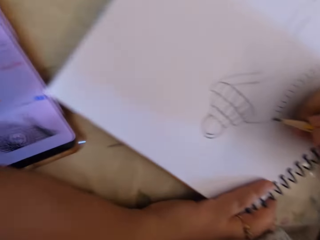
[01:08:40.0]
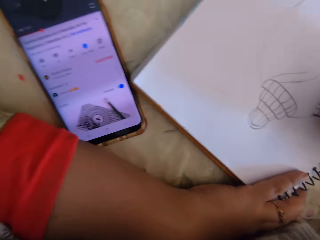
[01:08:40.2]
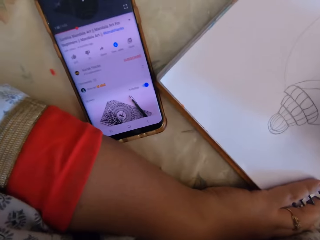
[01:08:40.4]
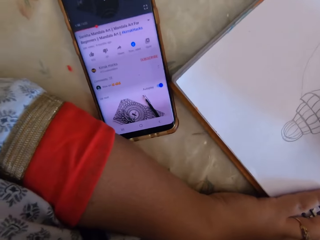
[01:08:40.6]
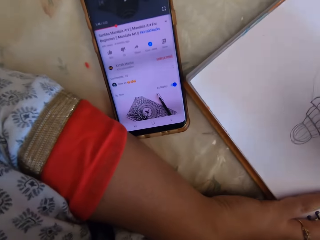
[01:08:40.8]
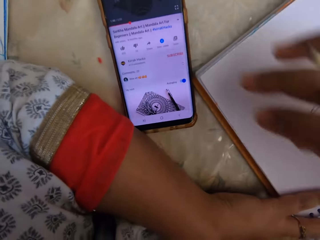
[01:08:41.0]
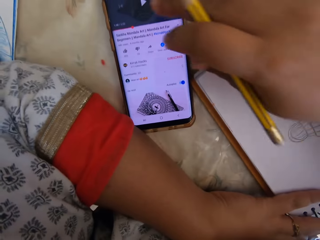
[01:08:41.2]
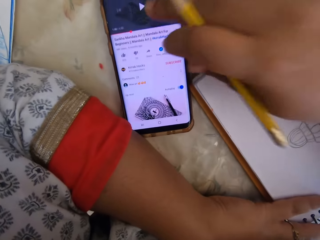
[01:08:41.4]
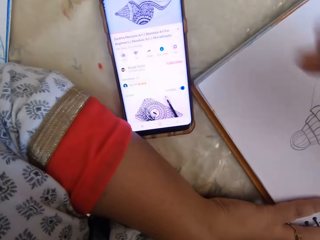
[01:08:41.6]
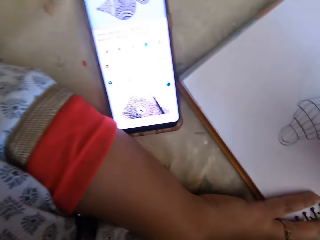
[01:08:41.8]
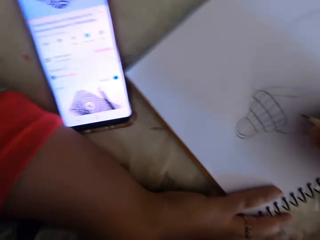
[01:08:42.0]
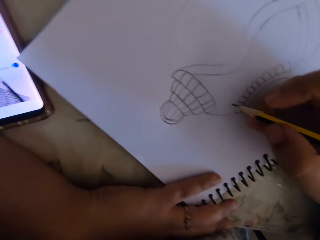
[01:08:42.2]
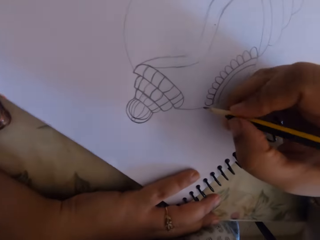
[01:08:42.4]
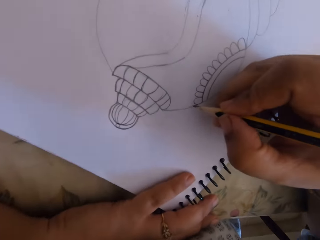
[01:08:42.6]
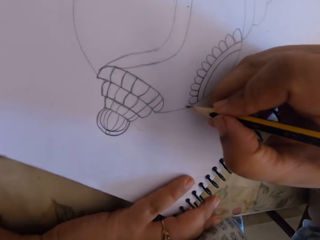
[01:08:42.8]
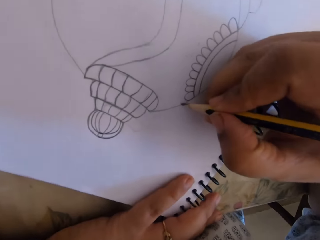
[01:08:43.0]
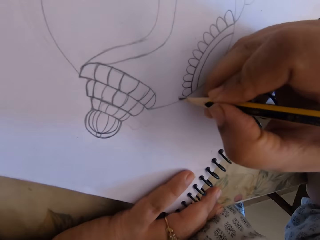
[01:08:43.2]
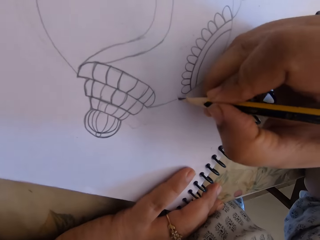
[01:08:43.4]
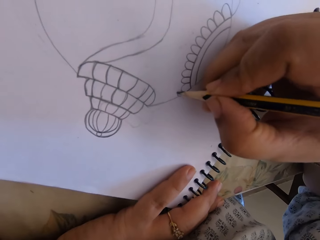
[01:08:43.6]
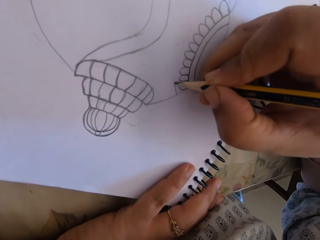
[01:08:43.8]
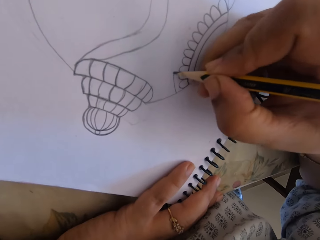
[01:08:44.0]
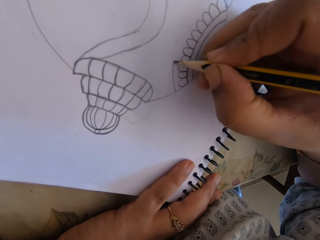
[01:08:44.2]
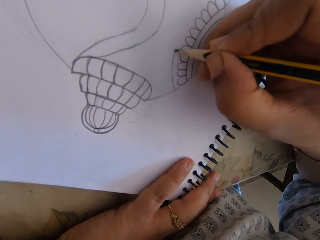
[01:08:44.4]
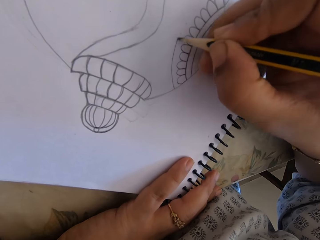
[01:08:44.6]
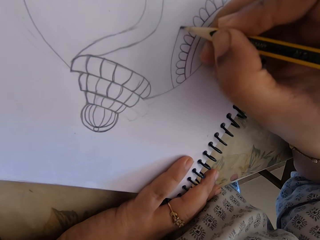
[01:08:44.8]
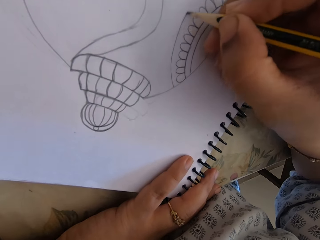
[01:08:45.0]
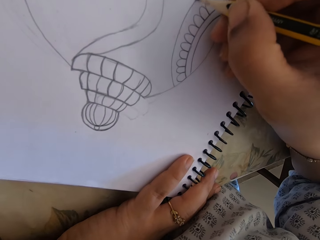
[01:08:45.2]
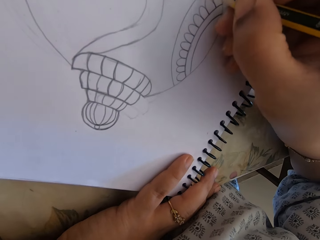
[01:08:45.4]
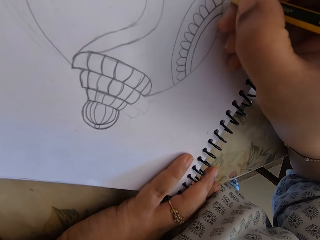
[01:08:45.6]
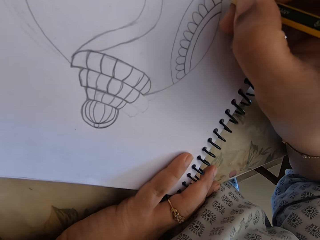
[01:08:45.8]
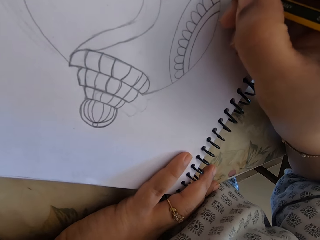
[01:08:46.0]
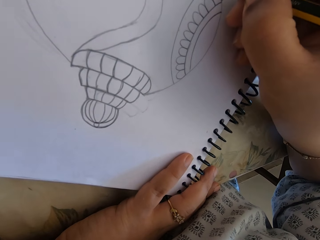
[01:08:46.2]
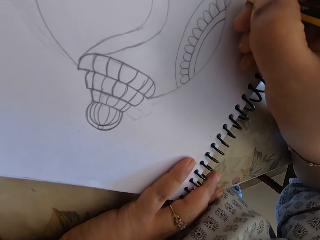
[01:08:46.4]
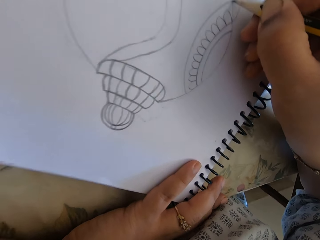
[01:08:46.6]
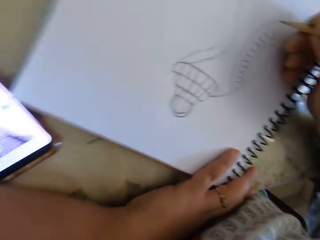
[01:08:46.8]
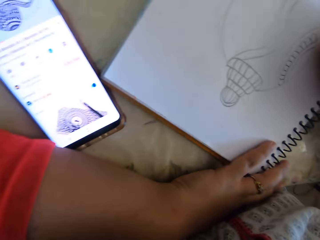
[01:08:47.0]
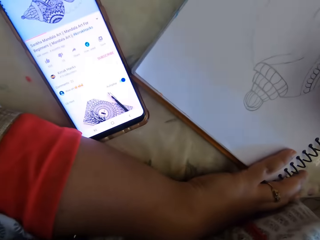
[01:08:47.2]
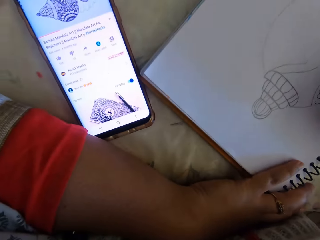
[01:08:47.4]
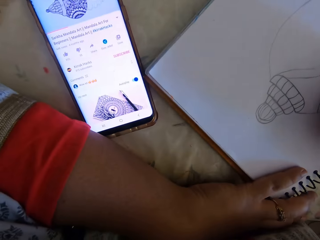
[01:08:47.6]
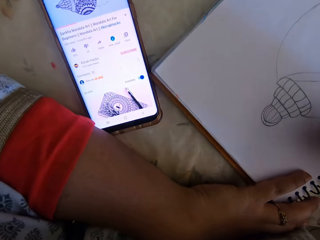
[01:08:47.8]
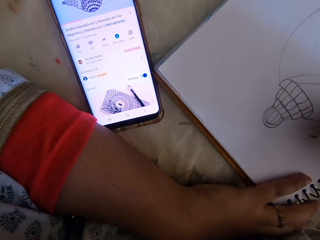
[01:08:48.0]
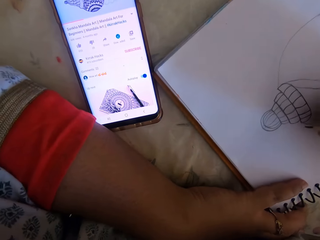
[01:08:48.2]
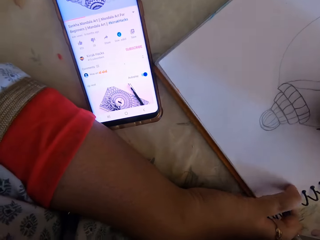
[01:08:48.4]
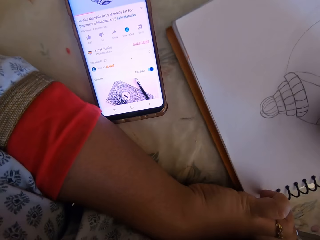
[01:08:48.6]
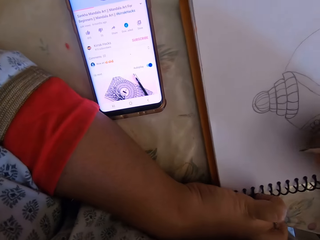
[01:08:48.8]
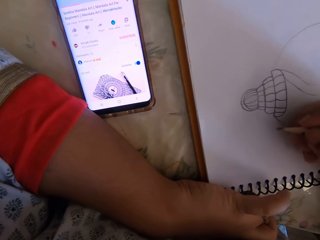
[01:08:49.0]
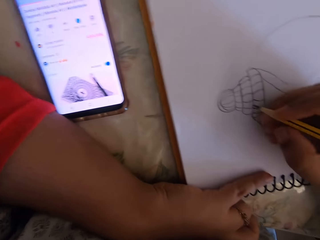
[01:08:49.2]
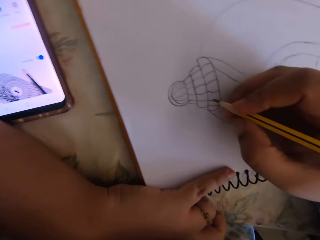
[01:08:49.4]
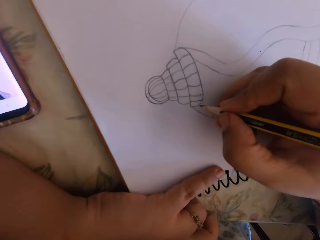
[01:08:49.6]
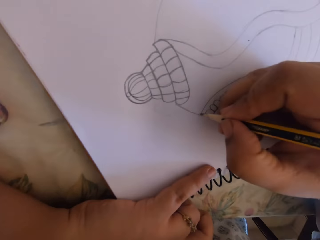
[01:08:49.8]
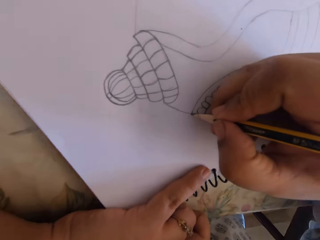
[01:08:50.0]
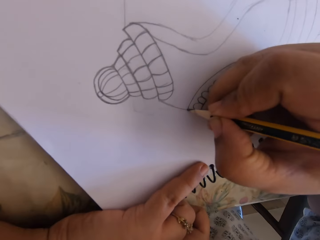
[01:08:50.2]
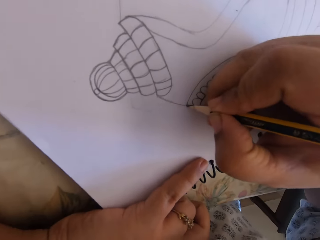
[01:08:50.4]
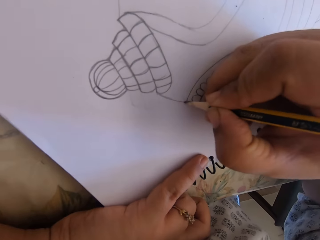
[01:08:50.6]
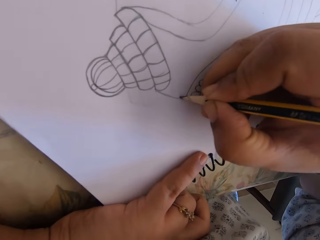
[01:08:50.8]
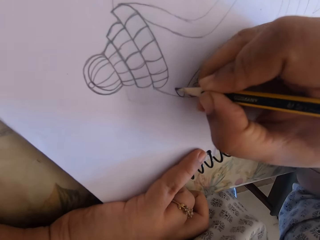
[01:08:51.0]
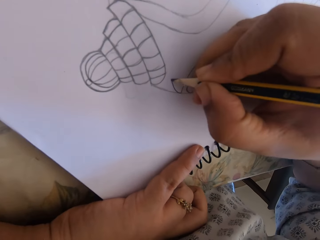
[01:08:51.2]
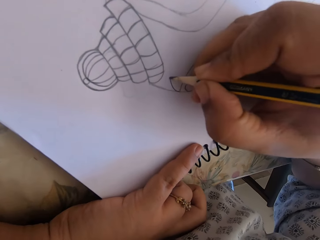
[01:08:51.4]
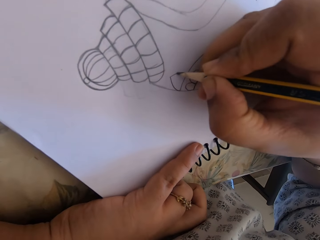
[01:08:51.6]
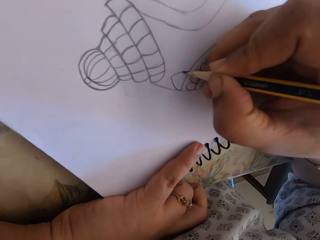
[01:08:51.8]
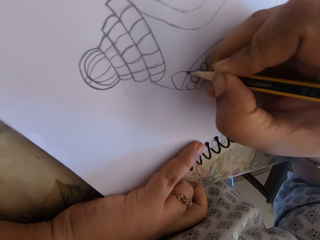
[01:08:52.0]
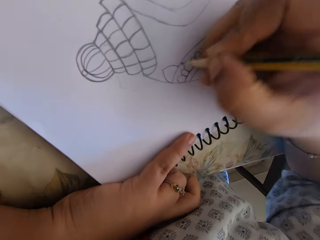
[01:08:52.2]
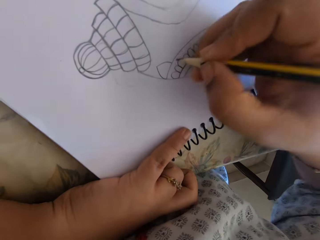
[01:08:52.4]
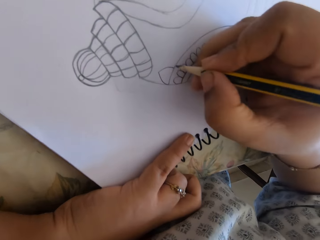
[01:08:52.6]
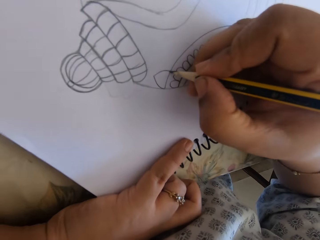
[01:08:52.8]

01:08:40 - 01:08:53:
The camera wearer taps on the phone's screen. They draw on the book with the pencil. They look at the phone. They draw on the book with the pencil.

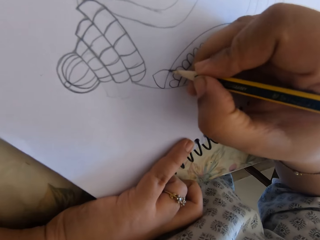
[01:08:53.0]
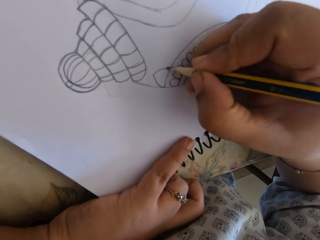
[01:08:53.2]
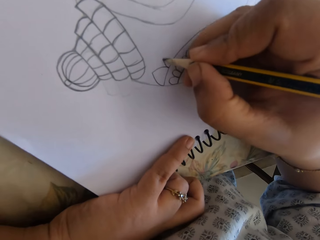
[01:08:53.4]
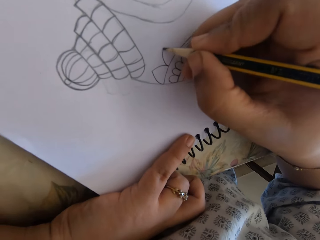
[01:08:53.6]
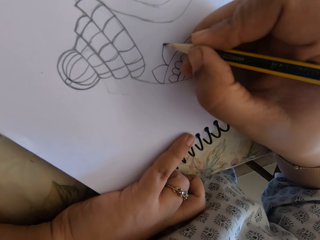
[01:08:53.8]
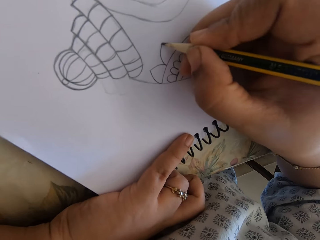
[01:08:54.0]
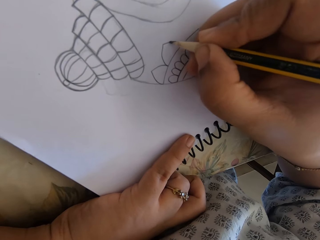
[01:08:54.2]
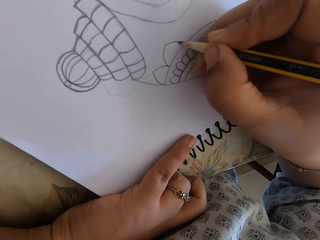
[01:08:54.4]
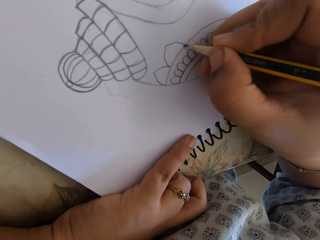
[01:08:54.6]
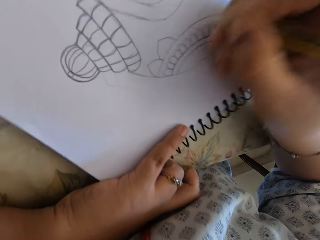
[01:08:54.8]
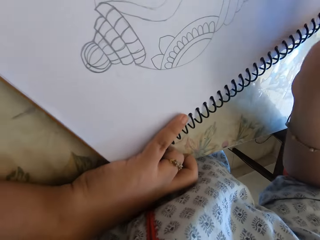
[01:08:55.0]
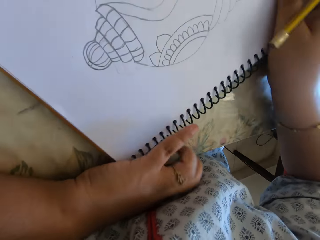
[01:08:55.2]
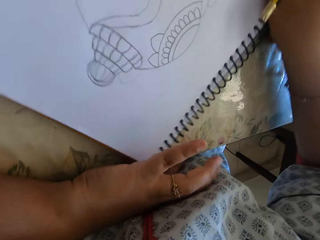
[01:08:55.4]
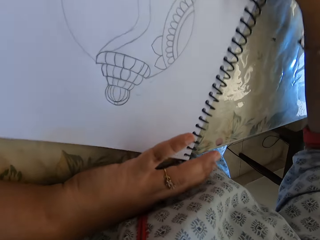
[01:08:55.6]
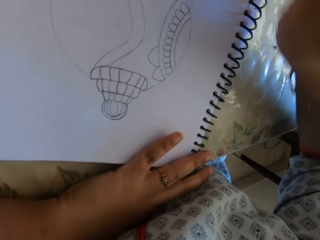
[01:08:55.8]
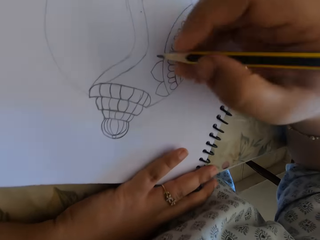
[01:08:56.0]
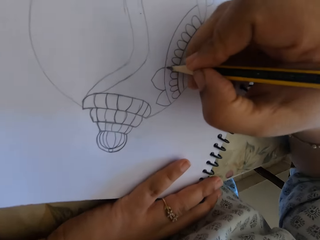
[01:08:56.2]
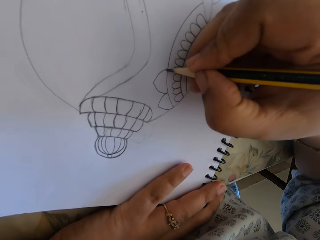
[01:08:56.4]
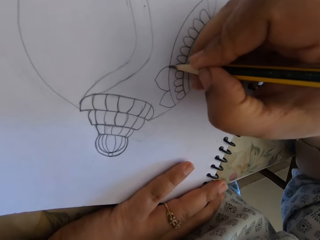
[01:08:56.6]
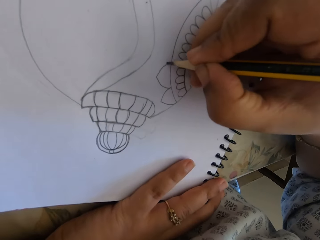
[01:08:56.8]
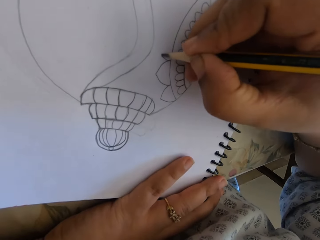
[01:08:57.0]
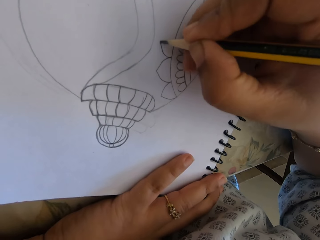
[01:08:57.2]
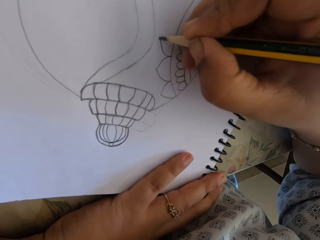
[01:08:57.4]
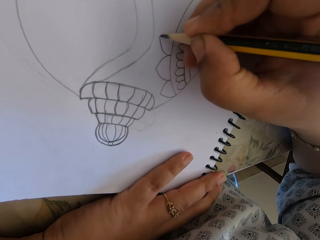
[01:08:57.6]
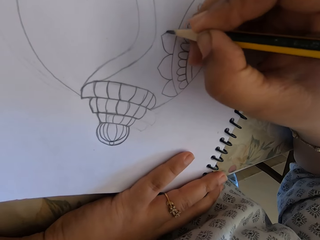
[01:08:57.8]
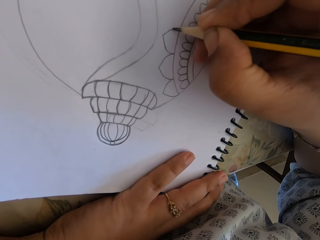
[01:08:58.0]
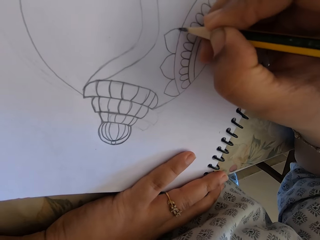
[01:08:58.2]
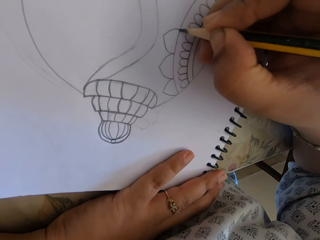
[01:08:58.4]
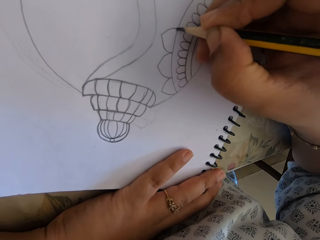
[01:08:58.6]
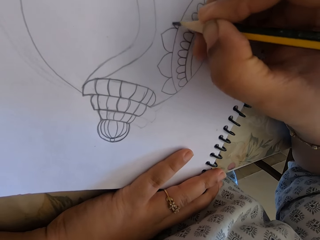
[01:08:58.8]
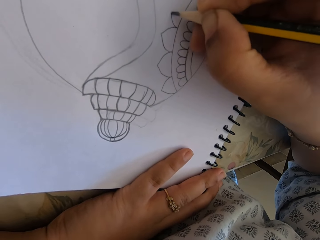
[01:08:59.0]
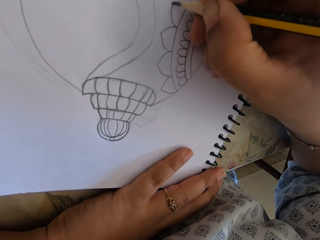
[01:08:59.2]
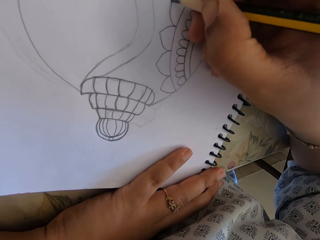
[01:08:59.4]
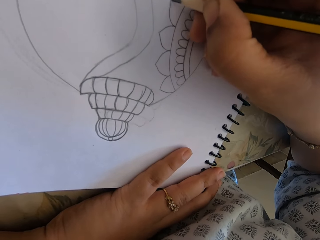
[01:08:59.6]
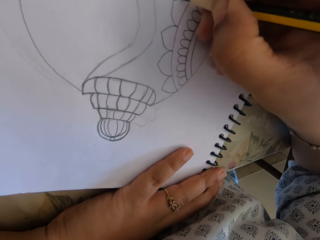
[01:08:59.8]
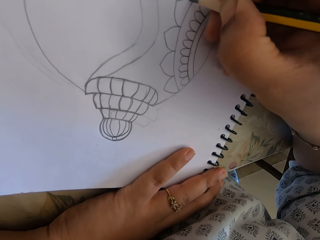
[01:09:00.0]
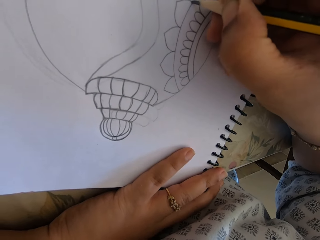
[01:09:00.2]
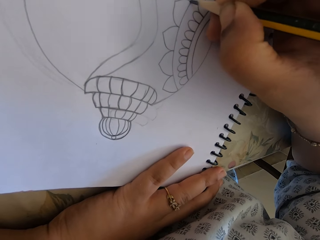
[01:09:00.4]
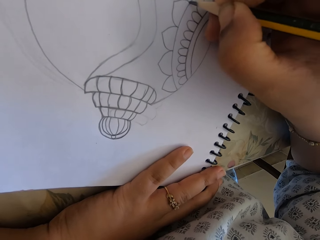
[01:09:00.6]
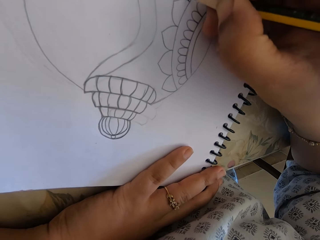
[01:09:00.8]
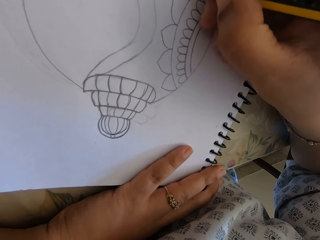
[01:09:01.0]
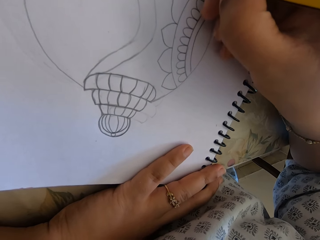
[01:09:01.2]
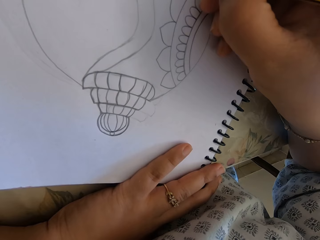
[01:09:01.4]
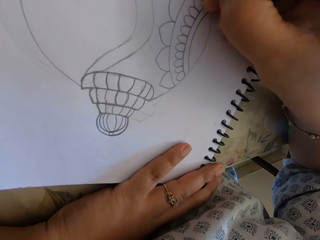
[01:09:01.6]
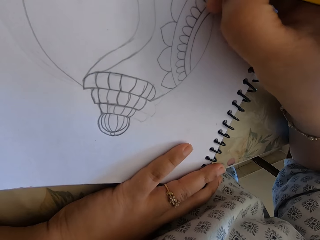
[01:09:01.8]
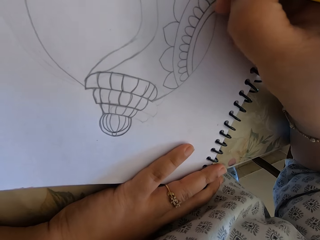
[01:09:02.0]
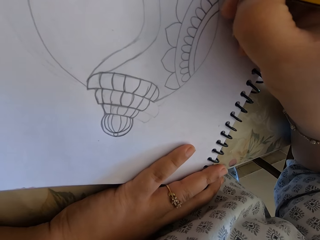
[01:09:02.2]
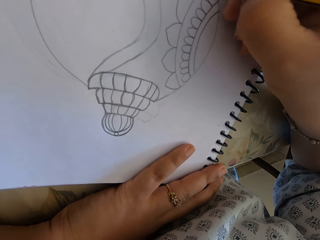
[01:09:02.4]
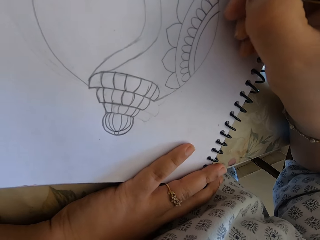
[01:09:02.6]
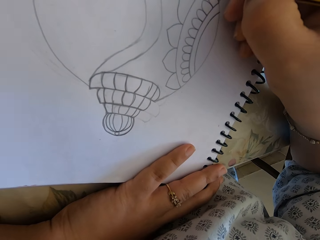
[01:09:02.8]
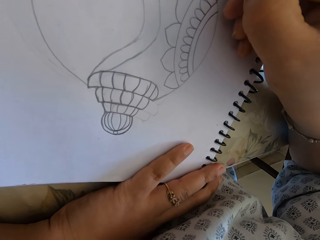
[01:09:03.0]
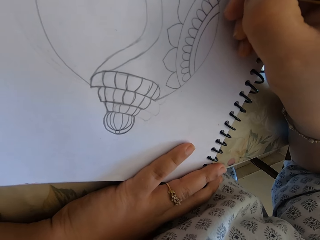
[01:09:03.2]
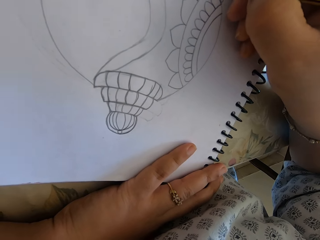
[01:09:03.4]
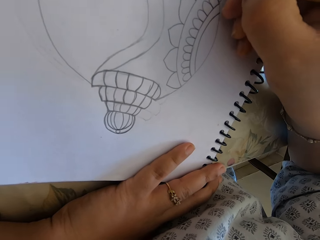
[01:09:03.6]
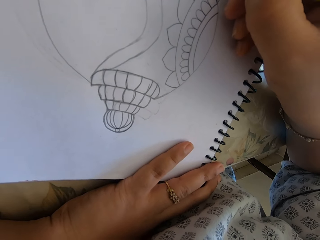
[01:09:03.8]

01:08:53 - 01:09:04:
The camera wearer turns the book. They draw on the book with the pencil.
